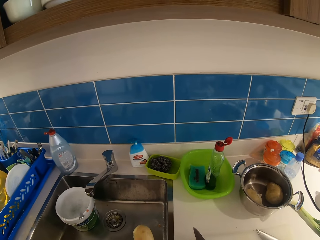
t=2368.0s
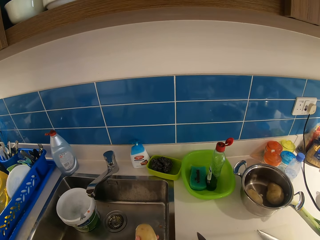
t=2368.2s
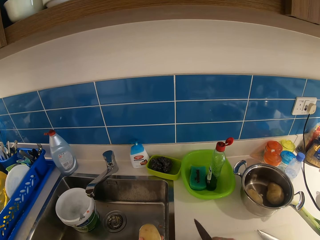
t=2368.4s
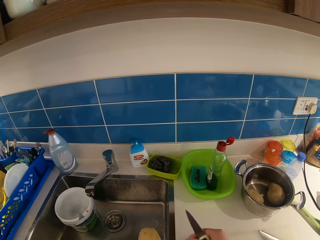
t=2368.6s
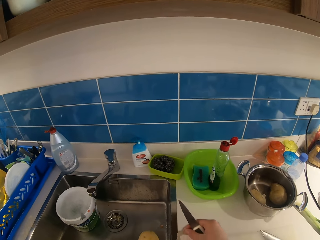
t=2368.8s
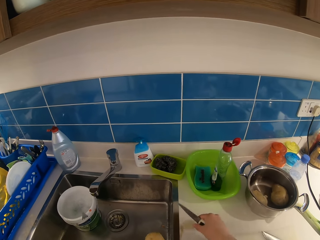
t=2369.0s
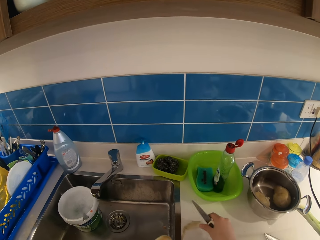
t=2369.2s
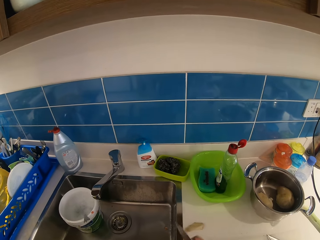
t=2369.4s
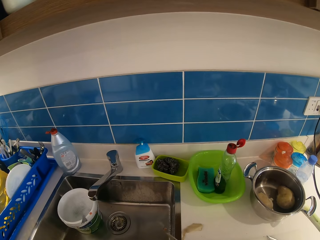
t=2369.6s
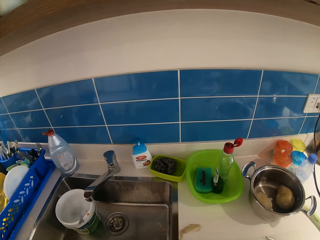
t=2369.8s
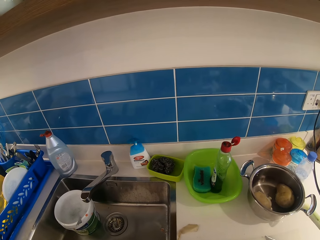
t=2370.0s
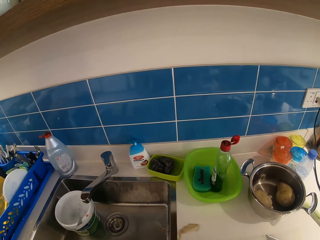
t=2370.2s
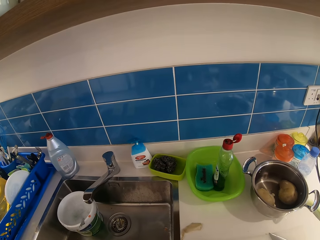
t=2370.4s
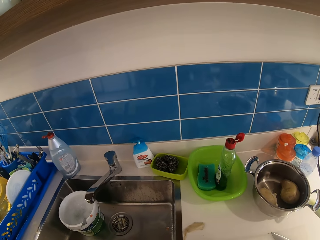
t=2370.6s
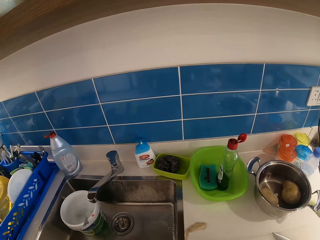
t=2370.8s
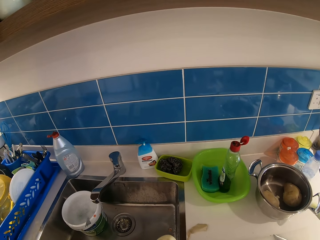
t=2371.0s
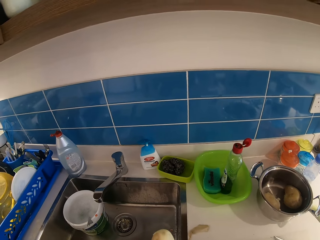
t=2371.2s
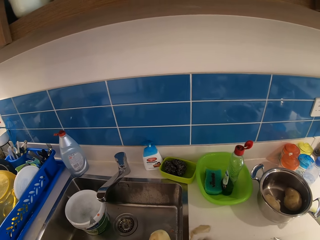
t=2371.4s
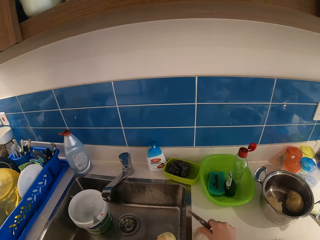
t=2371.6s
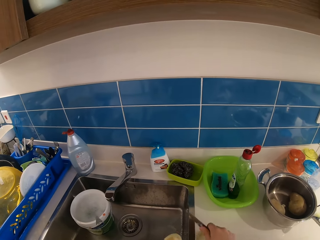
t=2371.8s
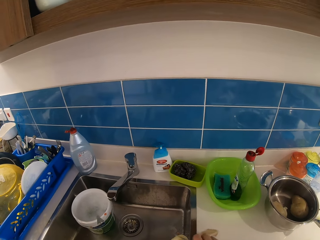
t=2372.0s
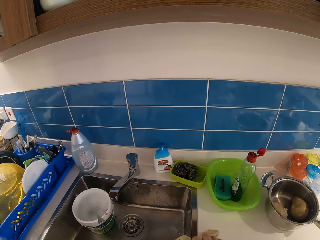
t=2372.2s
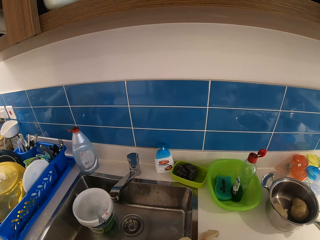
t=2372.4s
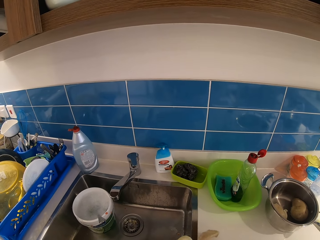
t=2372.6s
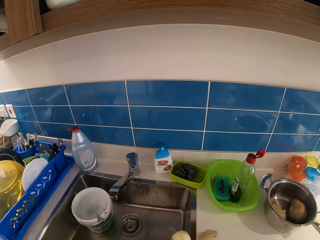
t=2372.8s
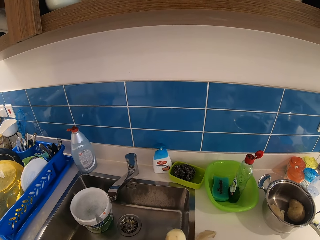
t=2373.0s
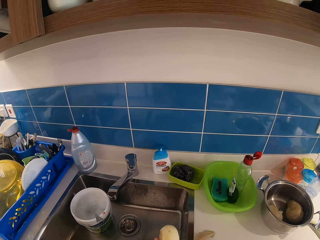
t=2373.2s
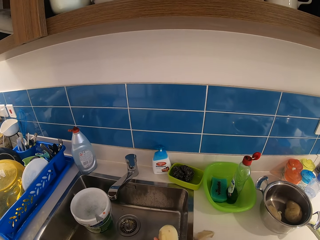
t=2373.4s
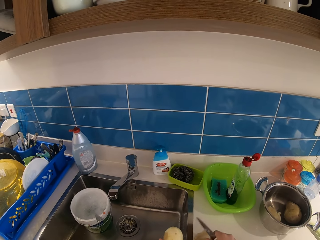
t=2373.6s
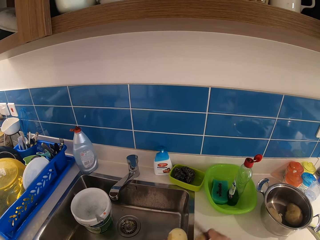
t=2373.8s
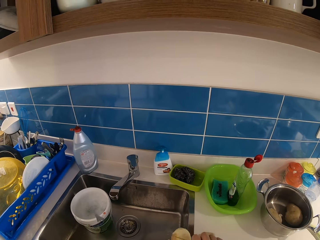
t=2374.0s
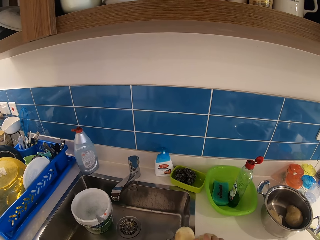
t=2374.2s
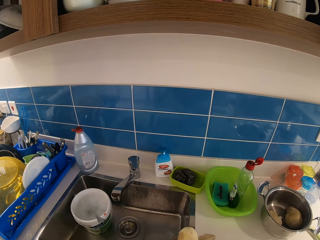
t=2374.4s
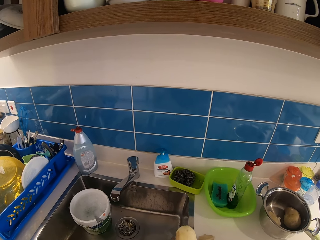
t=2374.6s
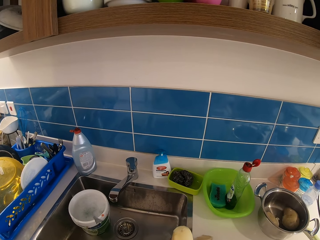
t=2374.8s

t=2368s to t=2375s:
The camera wearer looks at the potato. She peels the potato with the knife in her right hand.

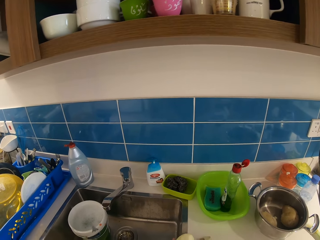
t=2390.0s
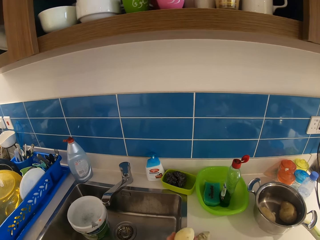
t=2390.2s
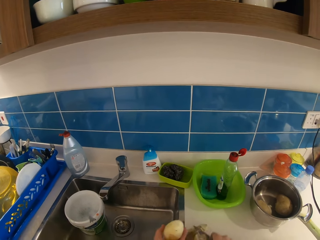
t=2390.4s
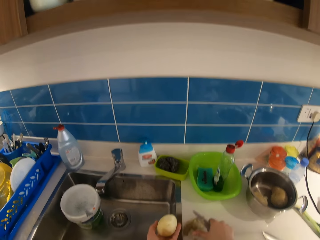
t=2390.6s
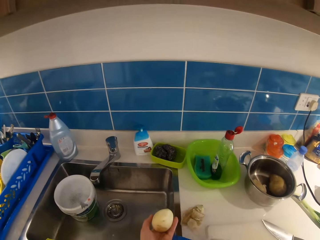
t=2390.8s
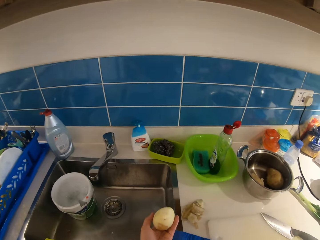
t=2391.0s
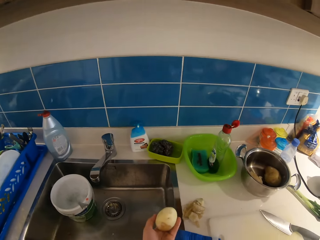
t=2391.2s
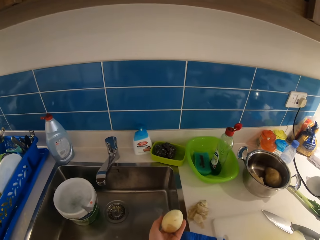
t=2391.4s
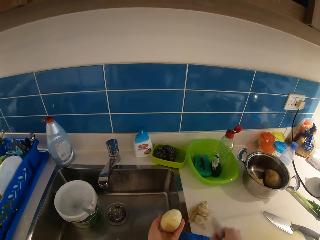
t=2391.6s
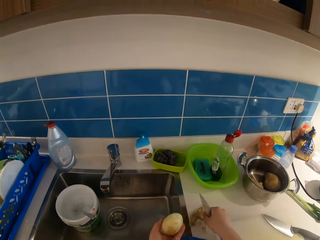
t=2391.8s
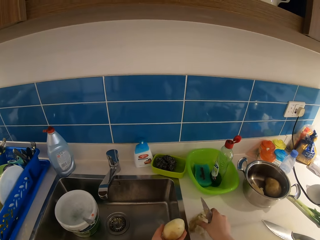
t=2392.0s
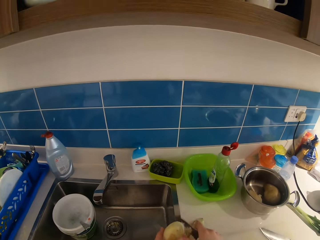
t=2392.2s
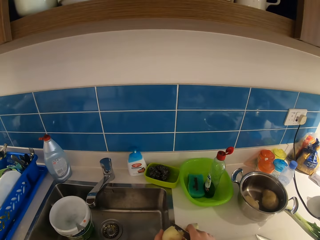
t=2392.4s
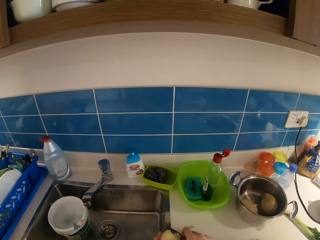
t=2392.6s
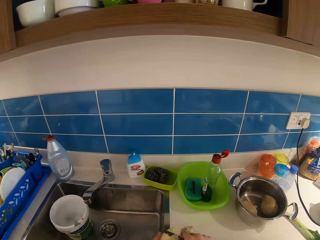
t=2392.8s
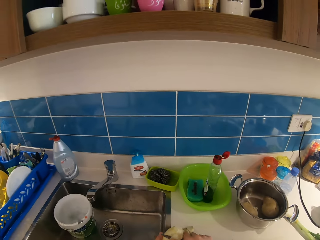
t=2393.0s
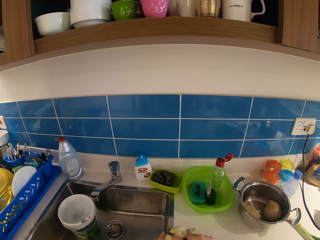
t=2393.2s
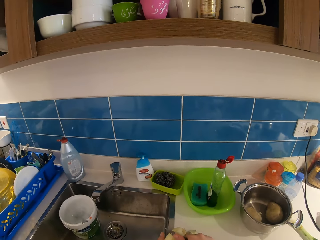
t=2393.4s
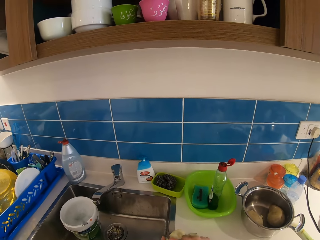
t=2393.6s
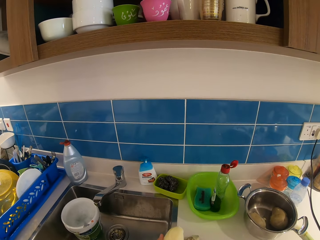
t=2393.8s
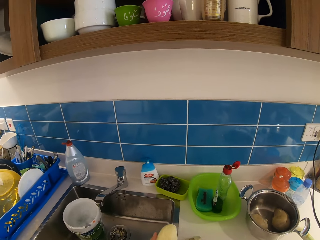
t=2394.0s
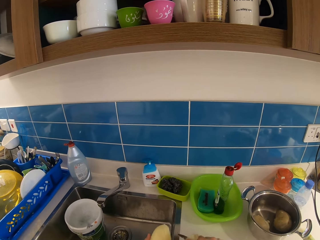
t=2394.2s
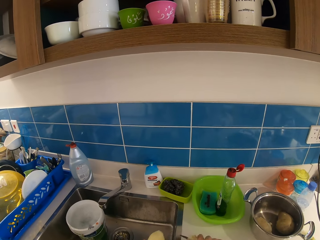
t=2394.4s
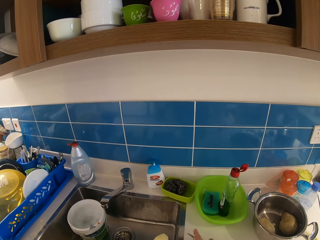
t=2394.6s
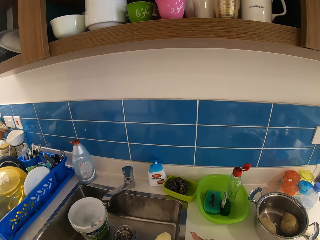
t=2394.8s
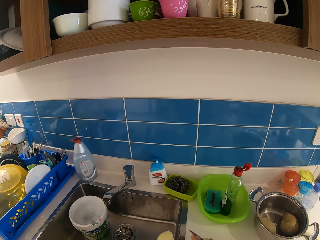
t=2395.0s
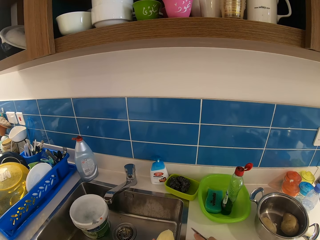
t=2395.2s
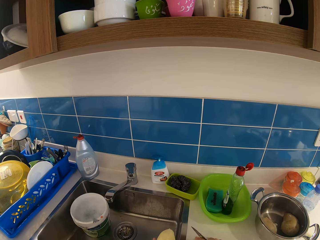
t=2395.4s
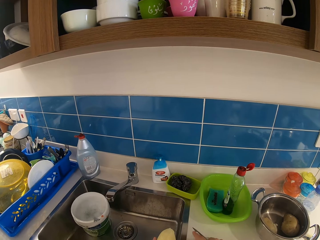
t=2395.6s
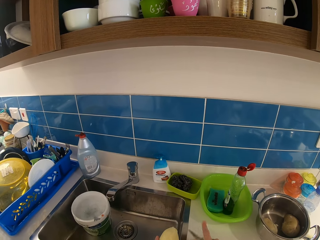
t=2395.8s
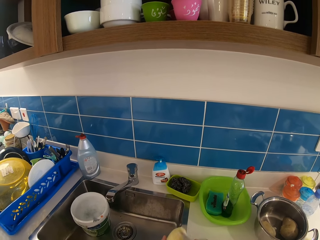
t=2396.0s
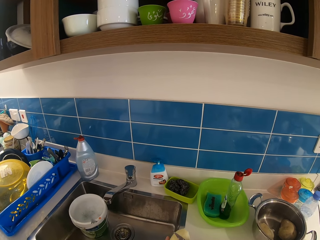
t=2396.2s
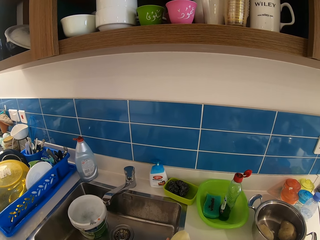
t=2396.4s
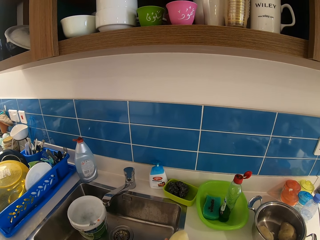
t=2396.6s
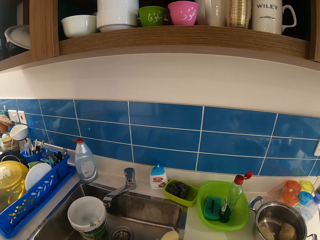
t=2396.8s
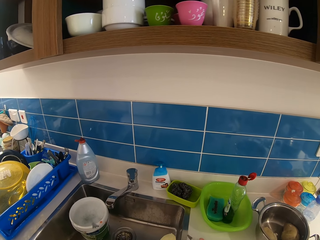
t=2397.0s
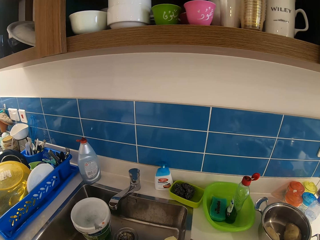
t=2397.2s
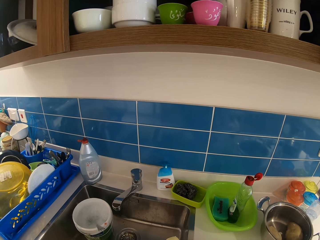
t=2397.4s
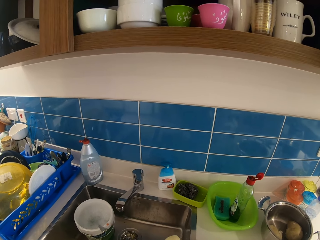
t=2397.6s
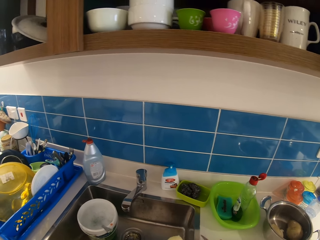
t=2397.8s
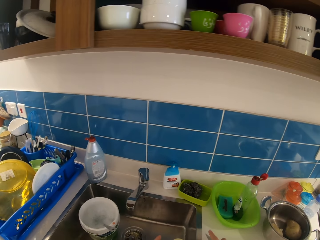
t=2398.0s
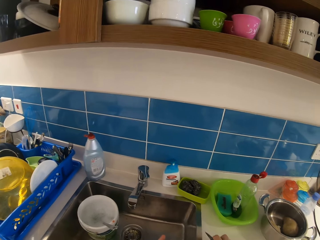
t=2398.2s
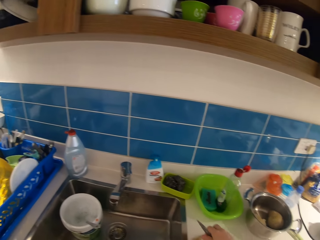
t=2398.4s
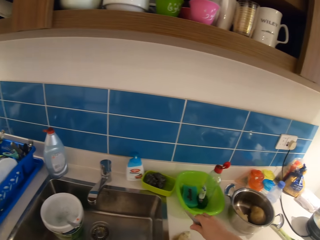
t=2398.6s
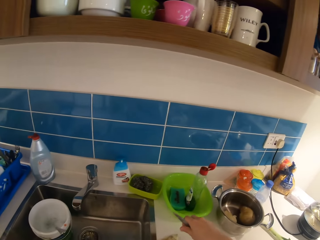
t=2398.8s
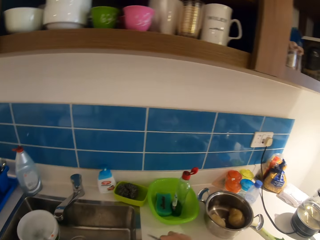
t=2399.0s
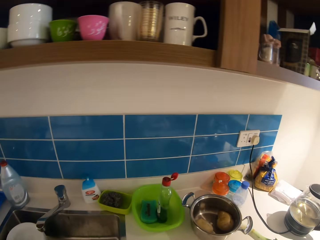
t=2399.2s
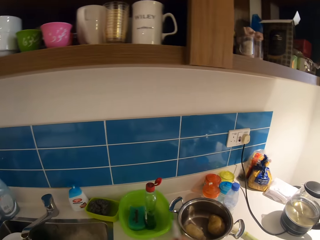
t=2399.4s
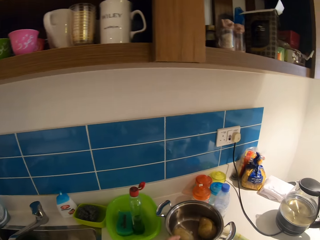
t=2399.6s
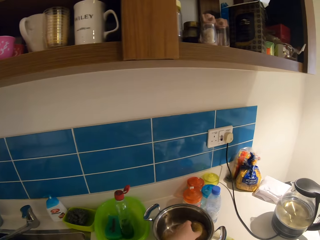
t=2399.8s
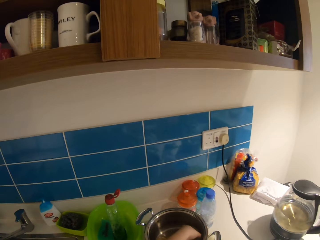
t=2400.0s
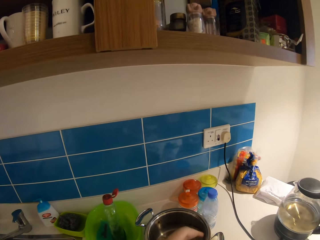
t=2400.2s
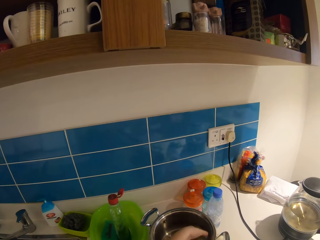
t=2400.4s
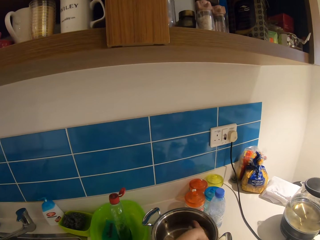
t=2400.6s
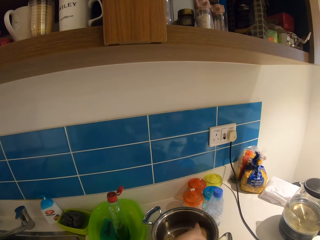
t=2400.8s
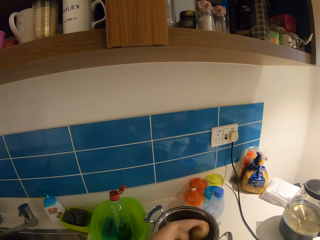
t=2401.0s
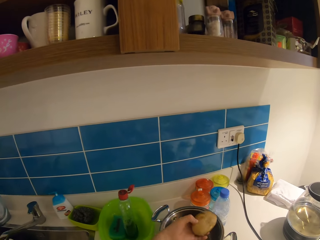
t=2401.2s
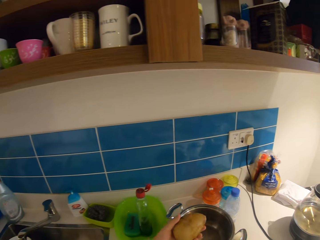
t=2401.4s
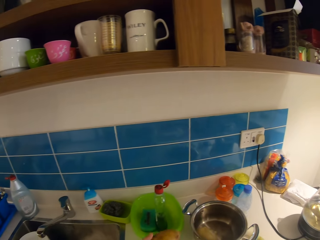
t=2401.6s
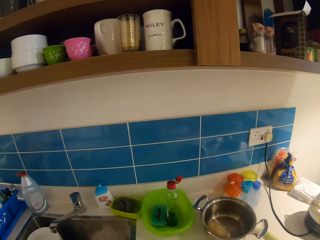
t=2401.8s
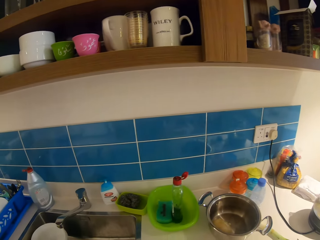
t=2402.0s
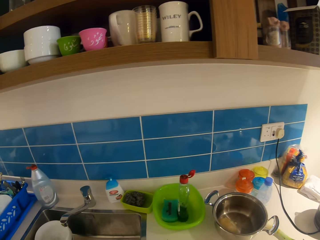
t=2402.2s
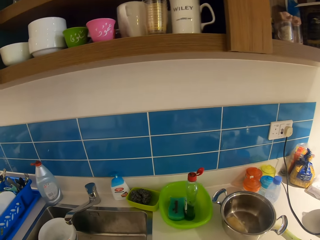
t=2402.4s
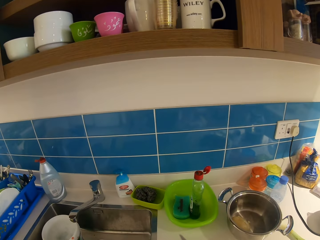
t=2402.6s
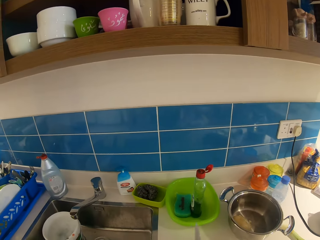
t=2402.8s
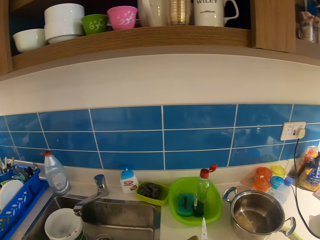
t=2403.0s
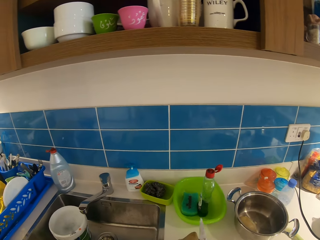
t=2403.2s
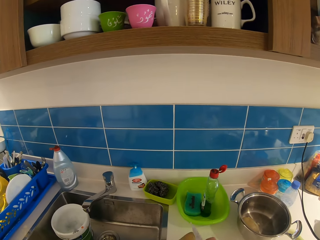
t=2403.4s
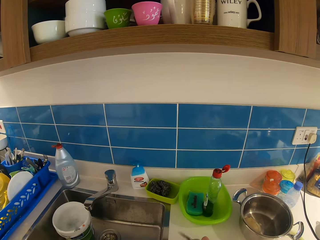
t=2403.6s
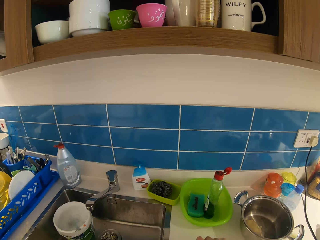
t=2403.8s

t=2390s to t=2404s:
The camera wearer looks at the potato. She peels the potato. She looks at the potato. She drops the potato on the chopping board with her left hand. She takes a potato from the pot with her left hand. She lifts the potato and looks at the potato. She peels the potato with the knife in her right hand.
